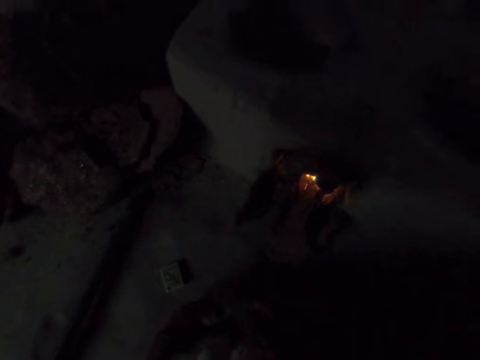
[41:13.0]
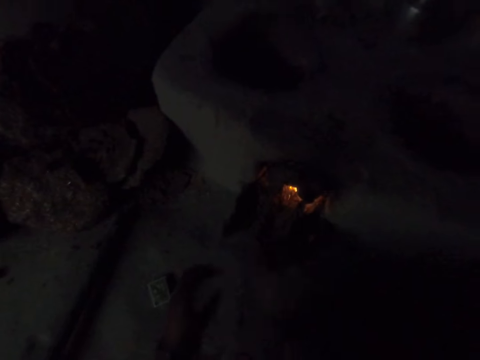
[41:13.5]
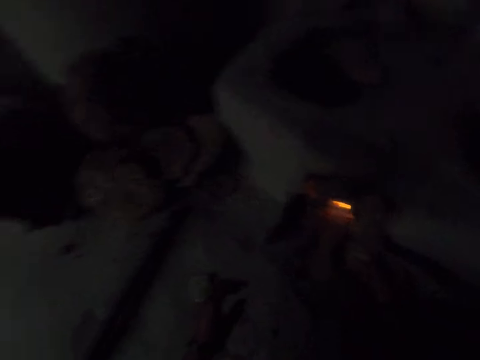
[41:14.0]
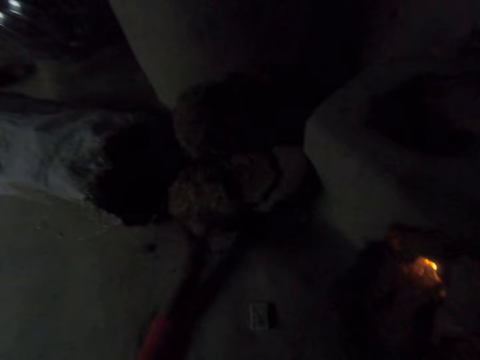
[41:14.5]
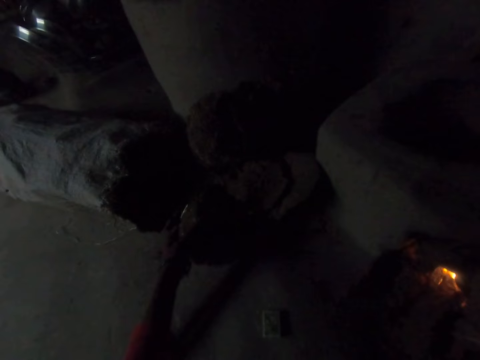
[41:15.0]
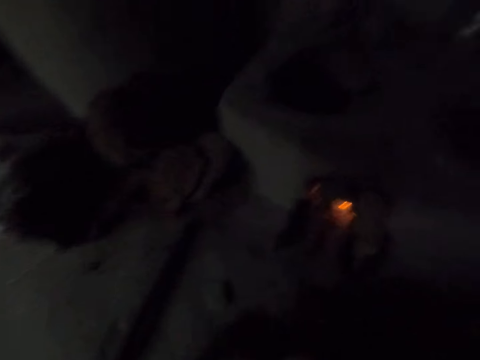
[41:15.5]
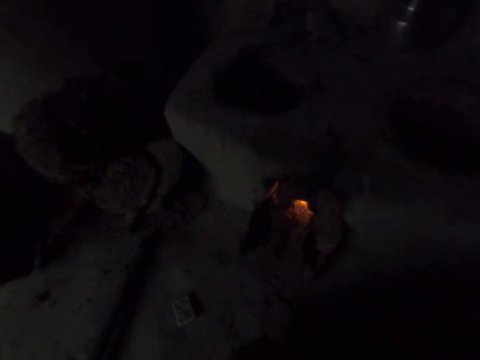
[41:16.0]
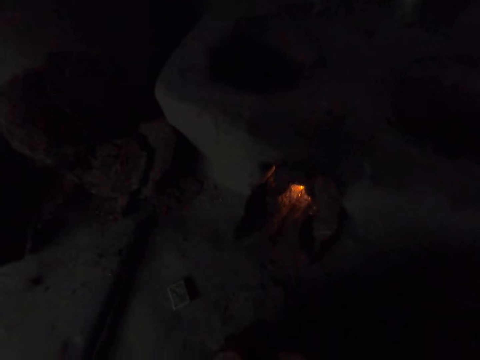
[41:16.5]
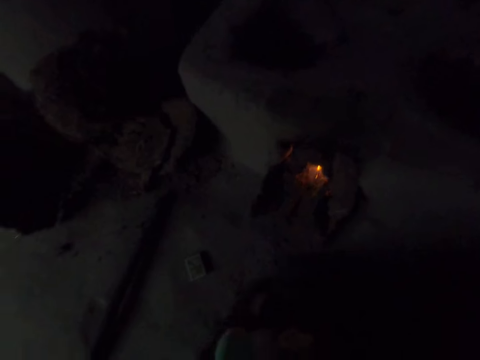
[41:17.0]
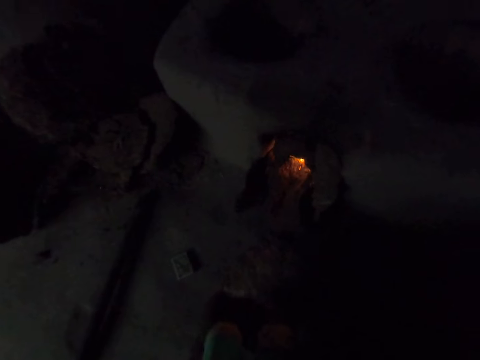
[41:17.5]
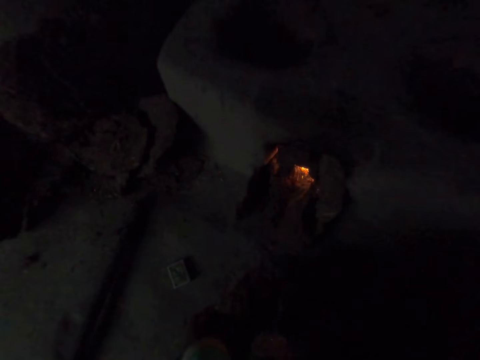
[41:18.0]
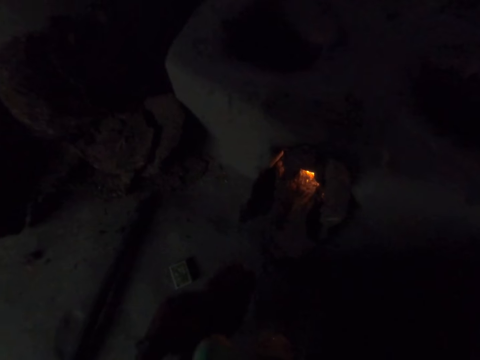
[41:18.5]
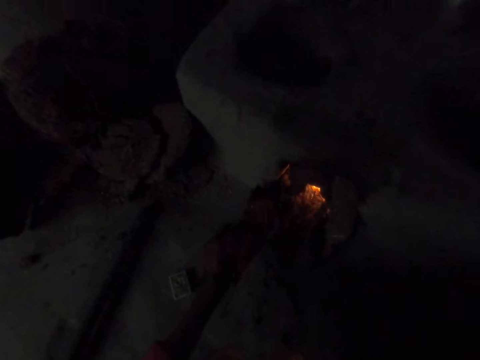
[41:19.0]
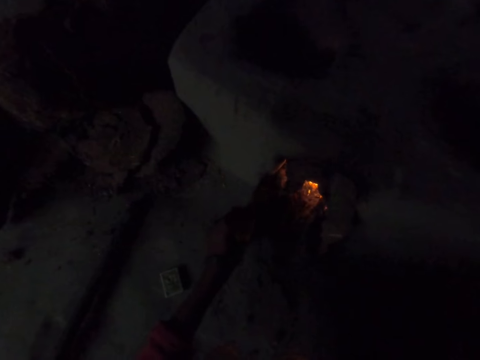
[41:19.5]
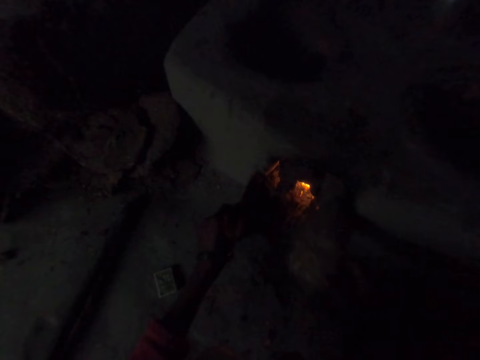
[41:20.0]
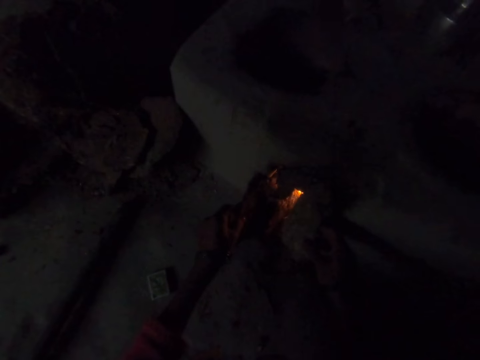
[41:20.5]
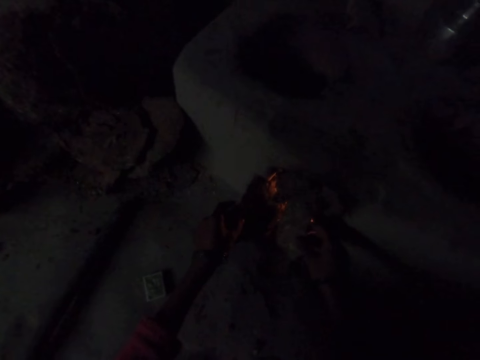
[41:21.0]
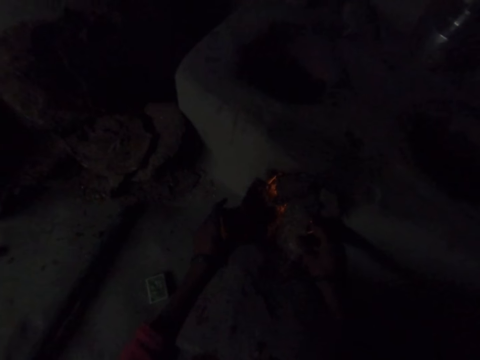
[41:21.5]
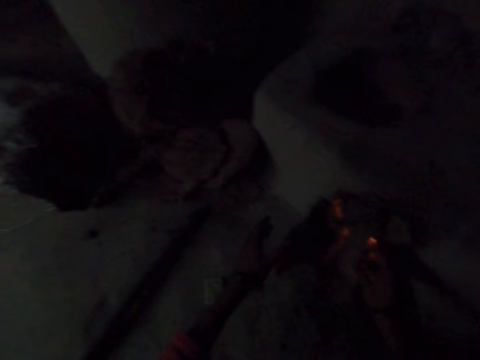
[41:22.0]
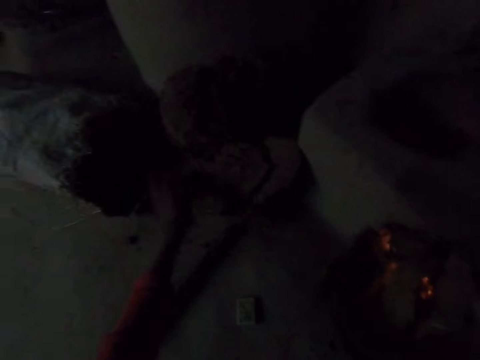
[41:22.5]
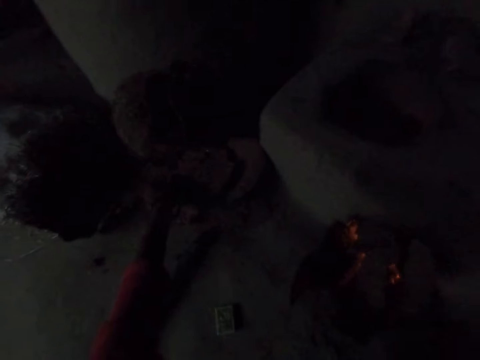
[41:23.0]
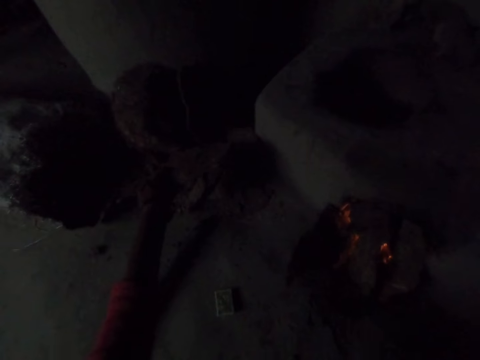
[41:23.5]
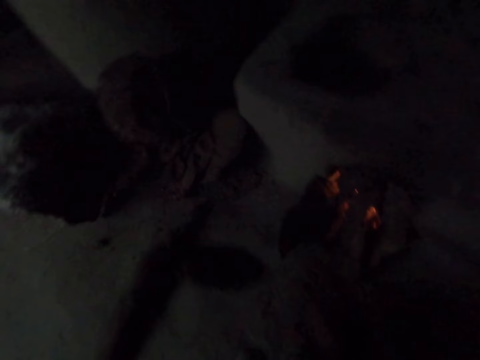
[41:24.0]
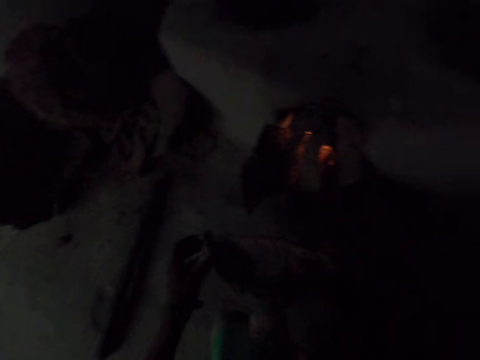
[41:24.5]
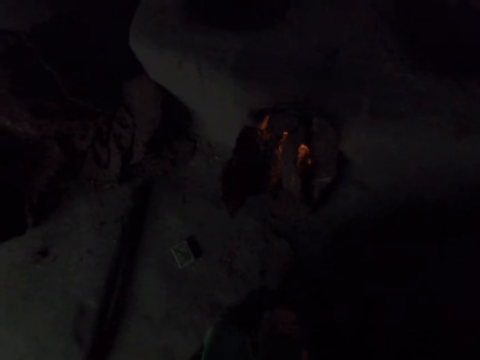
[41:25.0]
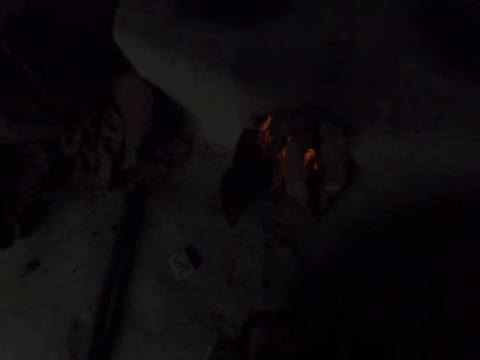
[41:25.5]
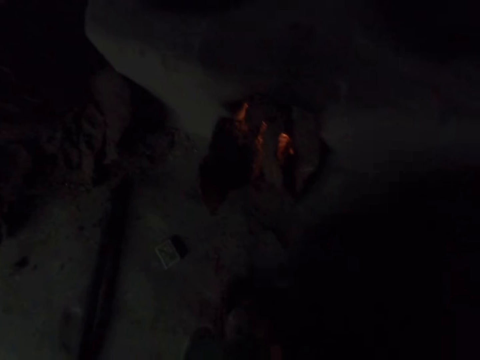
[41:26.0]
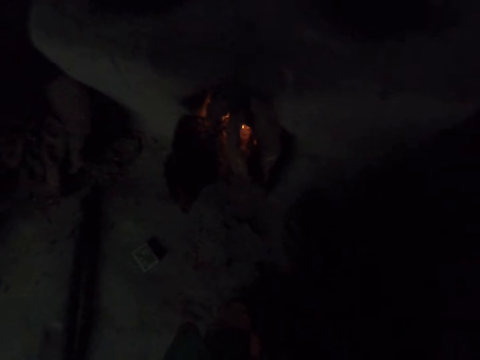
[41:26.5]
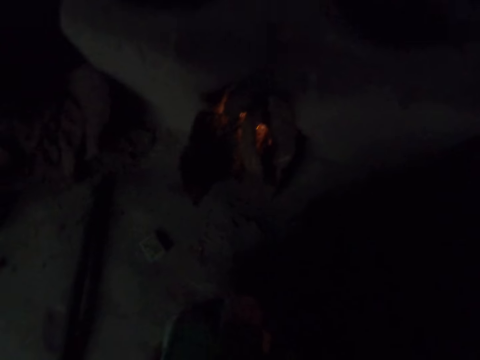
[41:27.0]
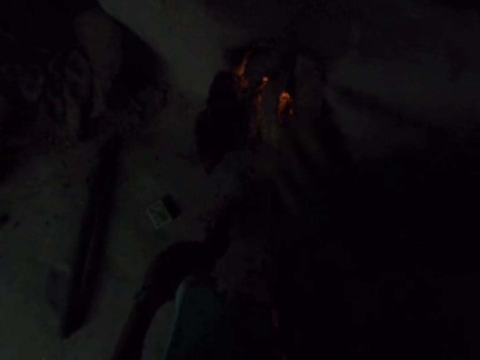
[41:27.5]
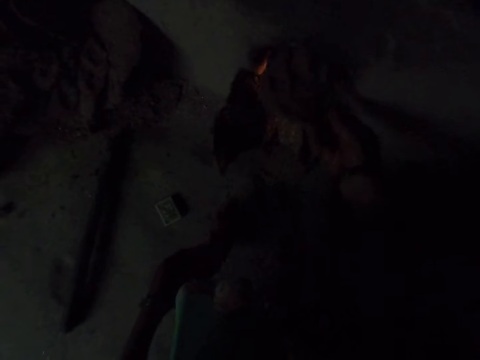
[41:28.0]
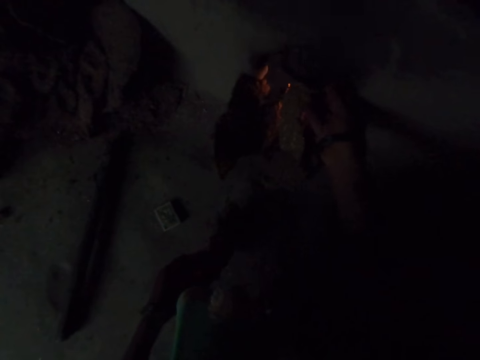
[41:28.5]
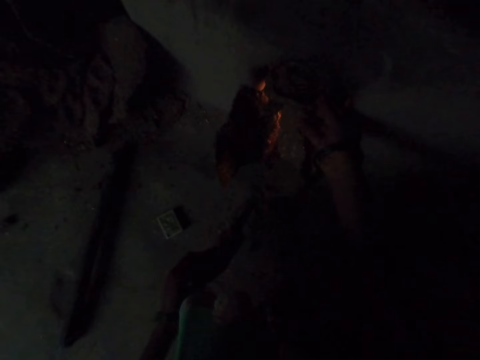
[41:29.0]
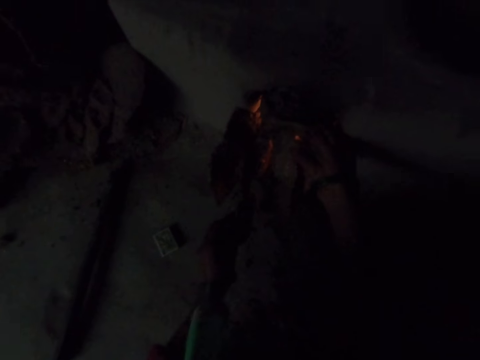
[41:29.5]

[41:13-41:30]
The camera wearer picks up cow dung charcoal. They put the cow dung charcoal in the fire. They pick up another cow dung charcoal. They break the cow dung charcoal into two with both hands. They put it in the fire. They add it to the fire again. They pick up another cow dung charcoal. They break the cow dung charcoal into two with both hands. They put the cow dung charcoal in the fire.

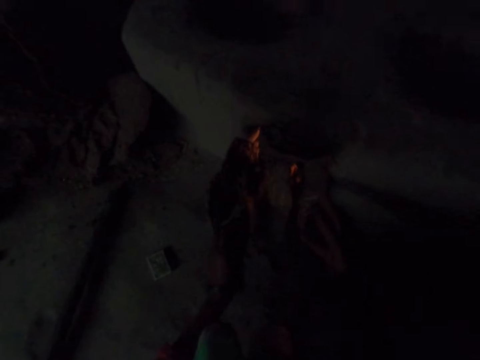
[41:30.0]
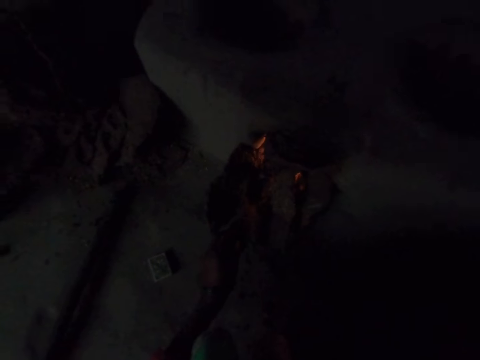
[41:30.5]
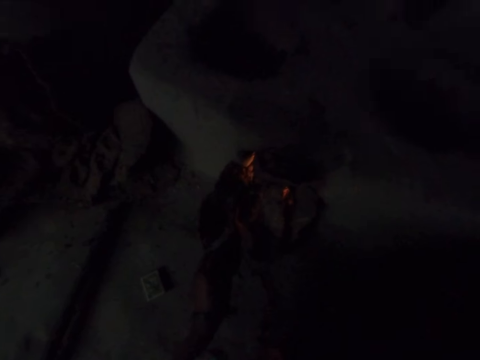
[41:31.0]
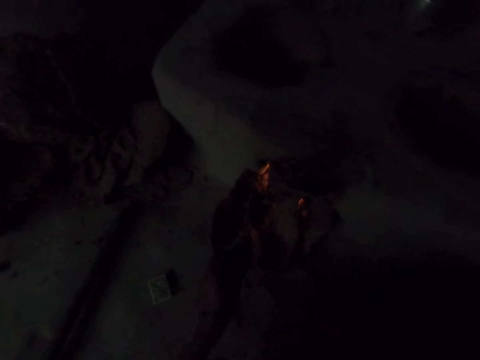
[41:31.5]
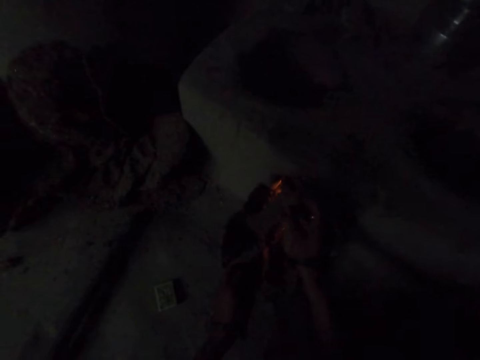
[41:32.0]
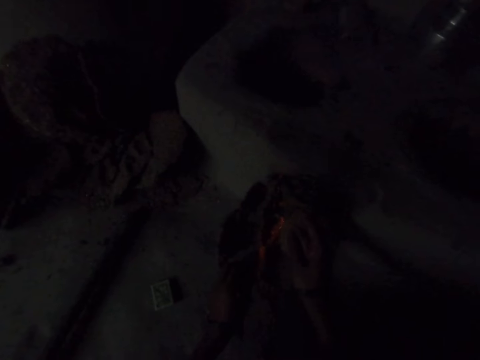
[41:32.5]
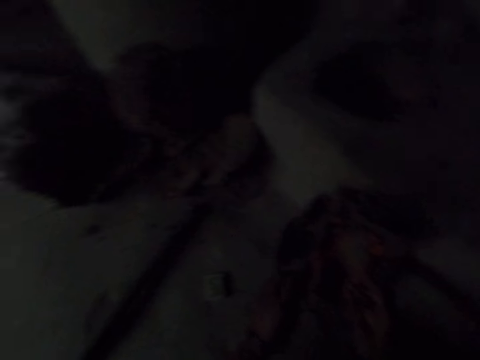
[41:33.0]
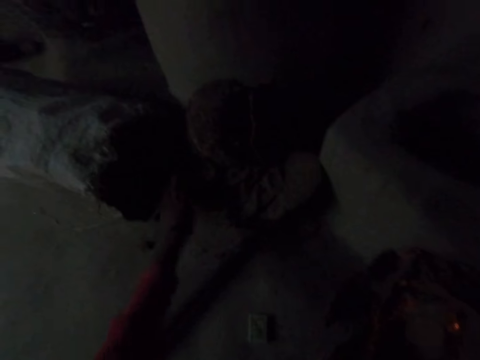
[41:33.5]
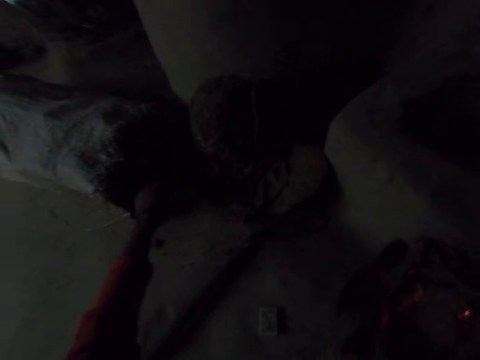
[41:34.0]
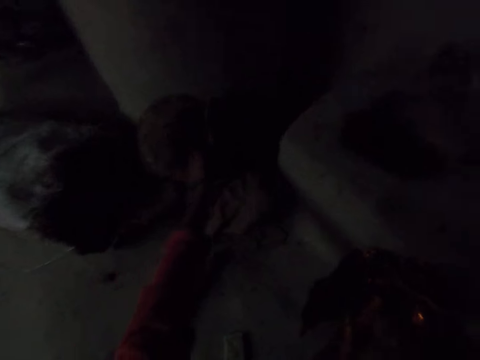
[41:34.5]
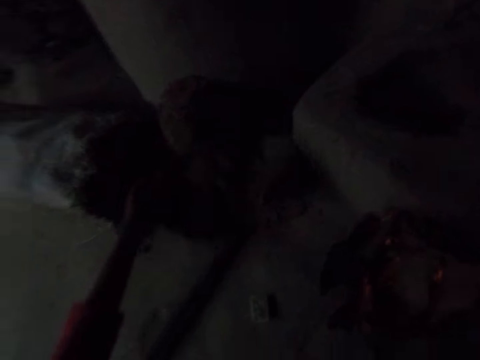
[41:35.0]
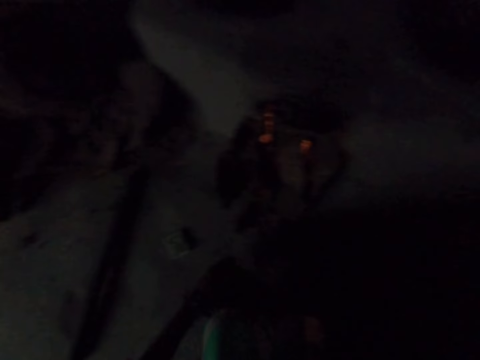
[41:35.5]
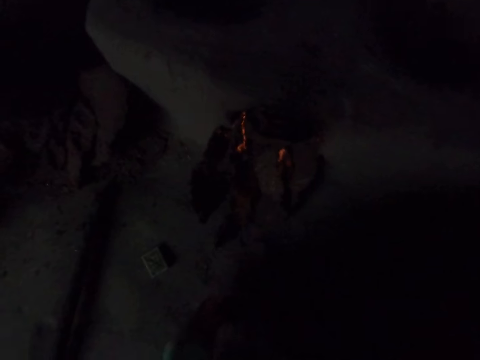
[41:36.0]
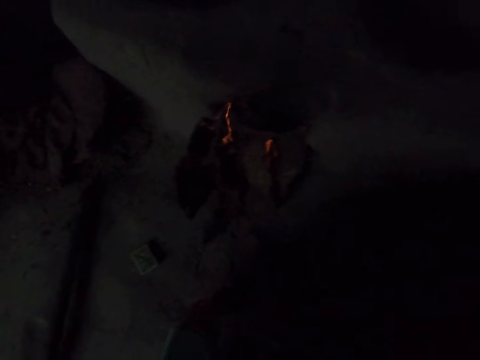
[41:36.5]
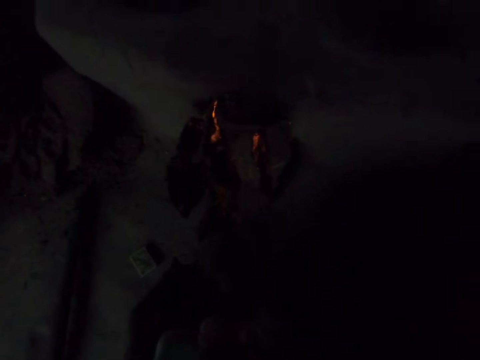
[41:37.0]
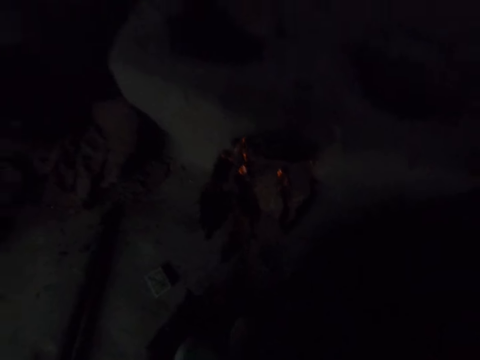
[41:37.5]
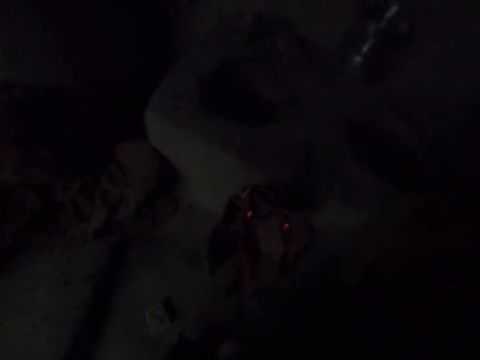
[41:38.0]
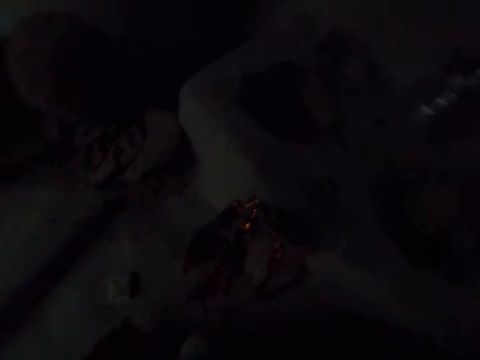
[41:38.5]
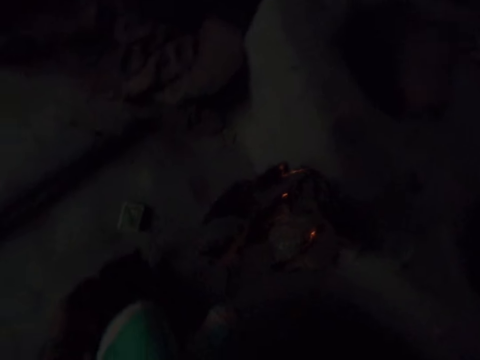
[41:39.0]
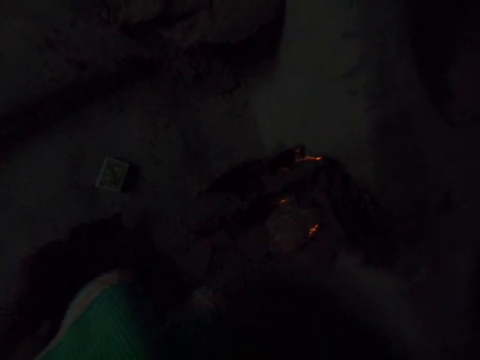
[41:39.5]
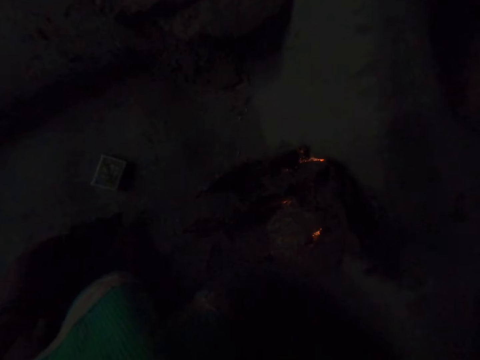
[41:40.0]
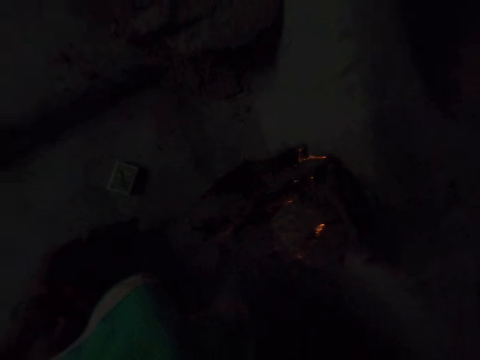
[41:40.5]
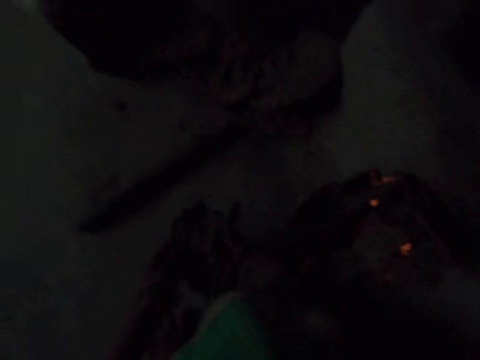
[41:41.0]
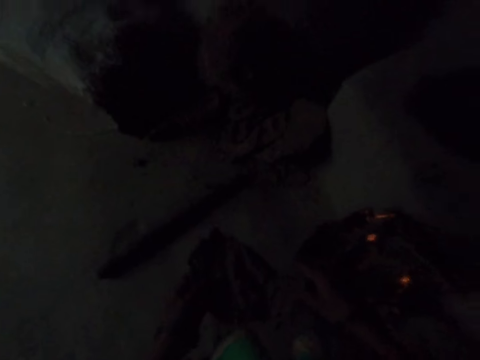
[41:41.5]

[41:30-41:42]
The camera wearer adds something to the fire. He picks up another cow dung charcoal with his hand. He breaks the cow dung charcoal into two with both hands. He puts the cow dung charcoal in the fire place.
